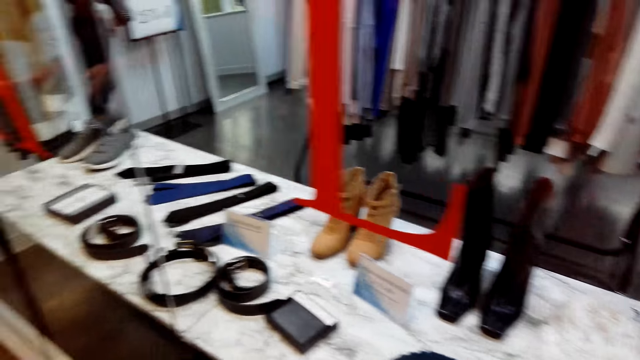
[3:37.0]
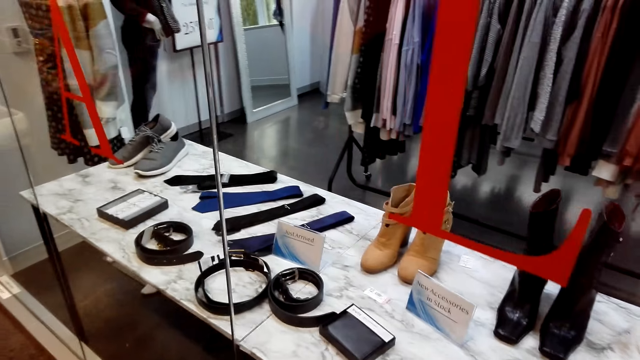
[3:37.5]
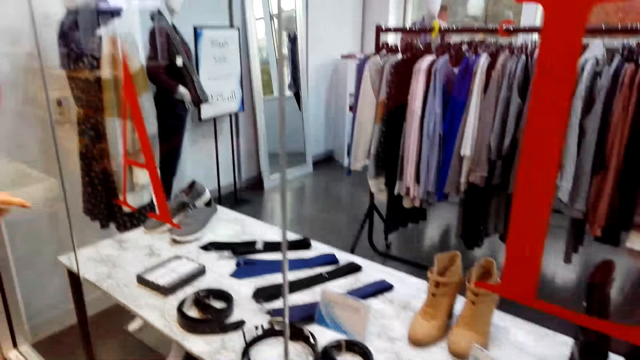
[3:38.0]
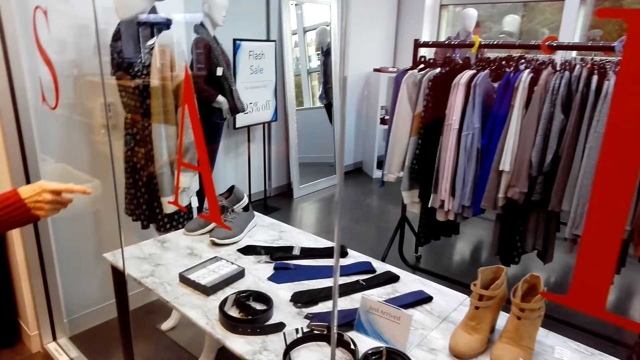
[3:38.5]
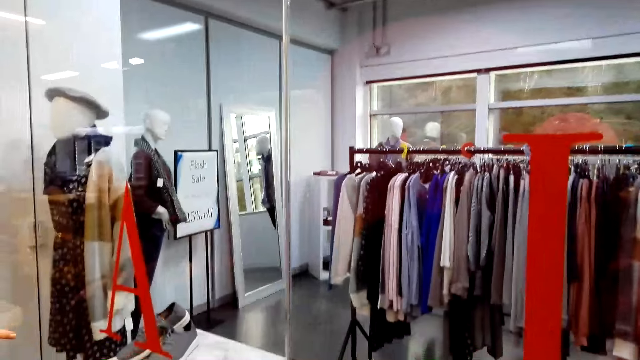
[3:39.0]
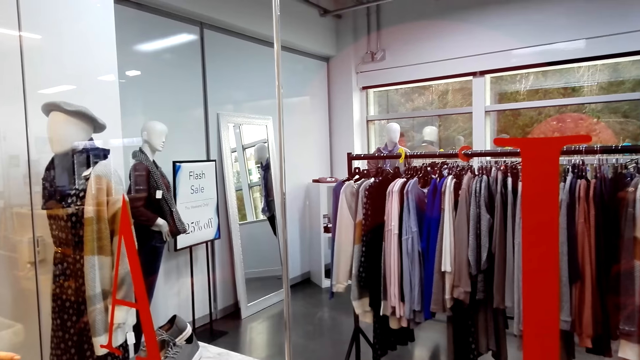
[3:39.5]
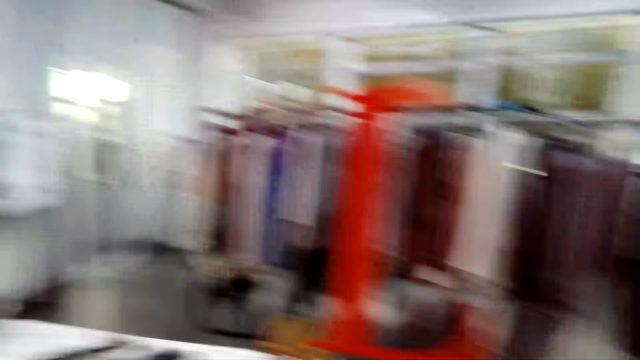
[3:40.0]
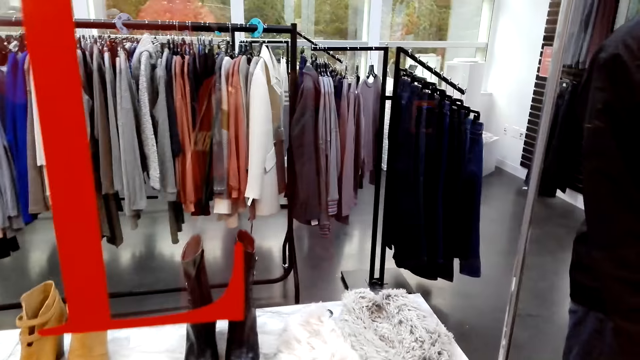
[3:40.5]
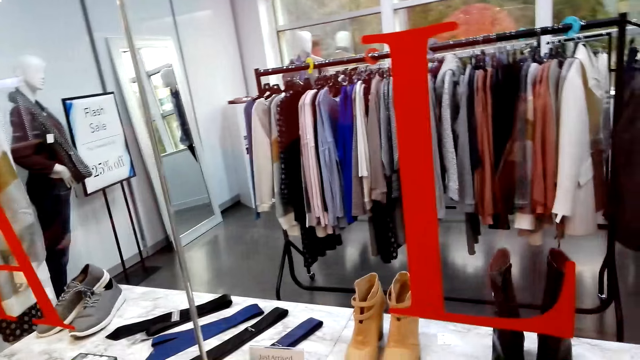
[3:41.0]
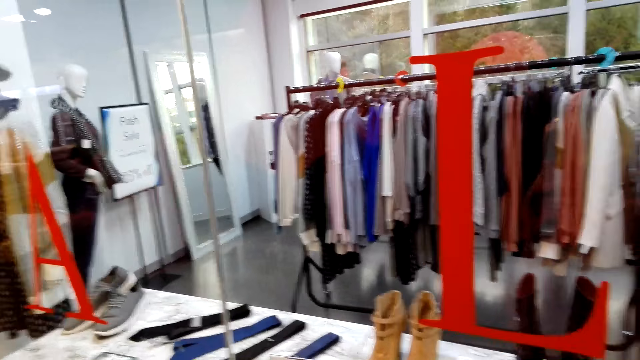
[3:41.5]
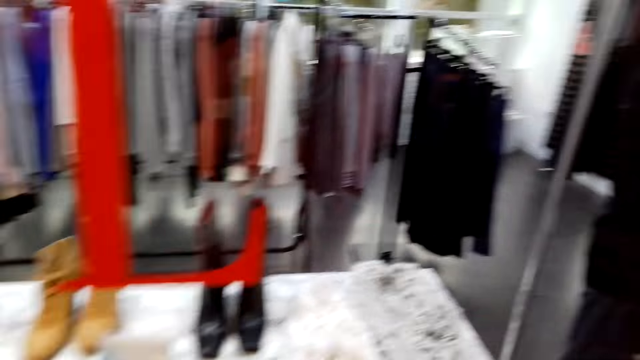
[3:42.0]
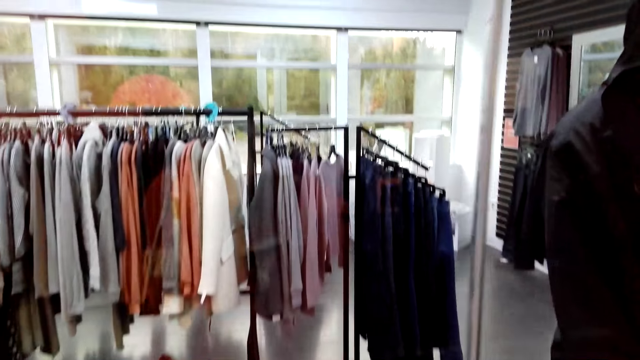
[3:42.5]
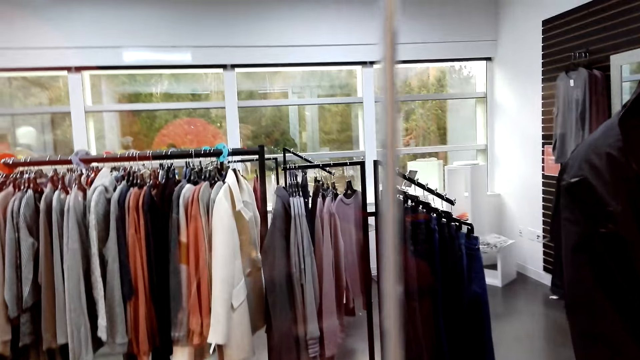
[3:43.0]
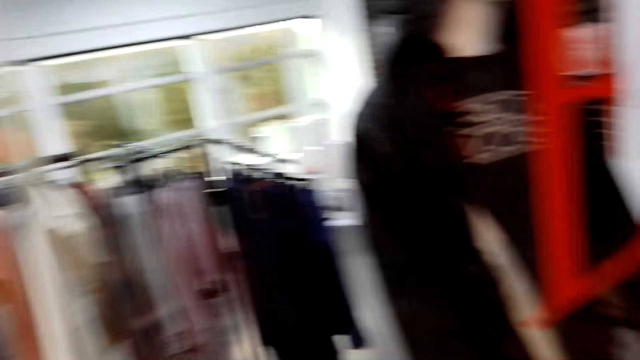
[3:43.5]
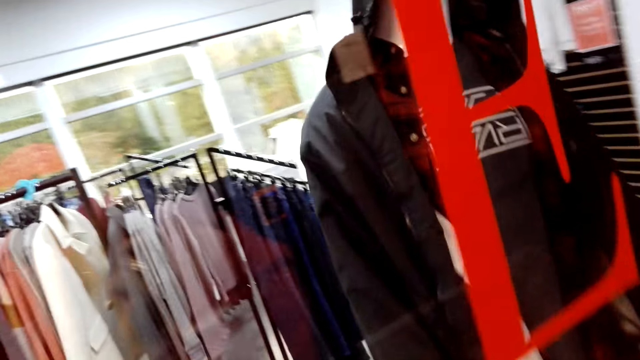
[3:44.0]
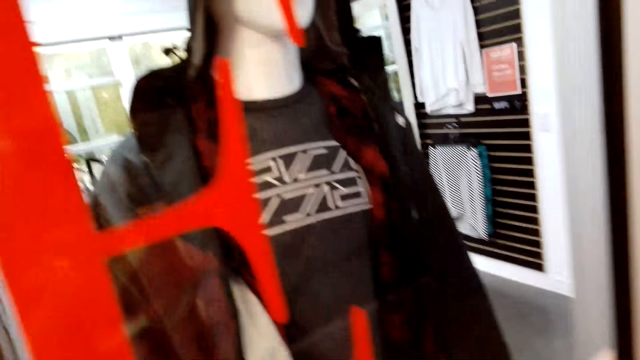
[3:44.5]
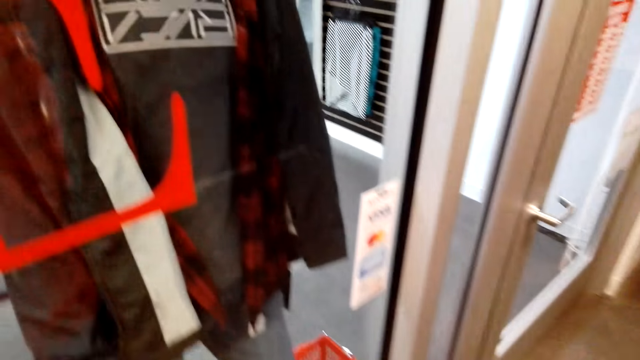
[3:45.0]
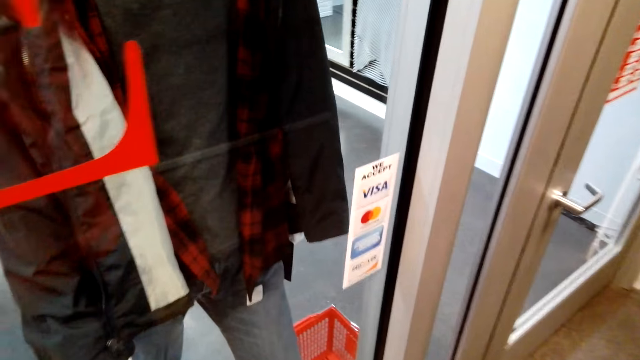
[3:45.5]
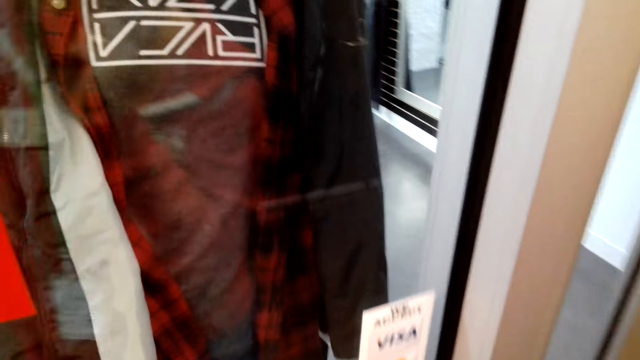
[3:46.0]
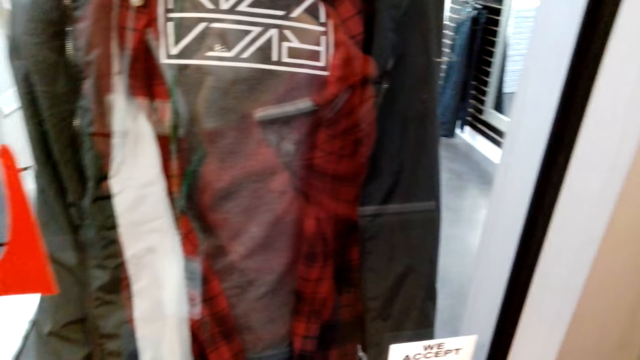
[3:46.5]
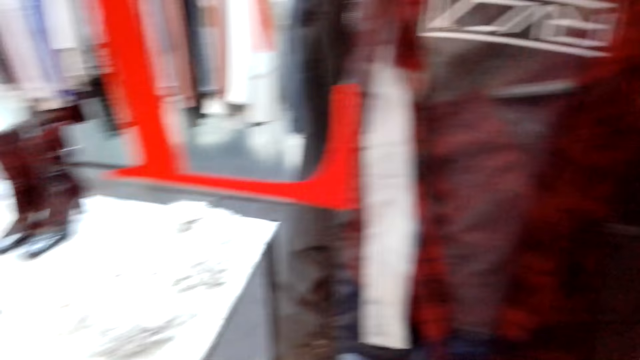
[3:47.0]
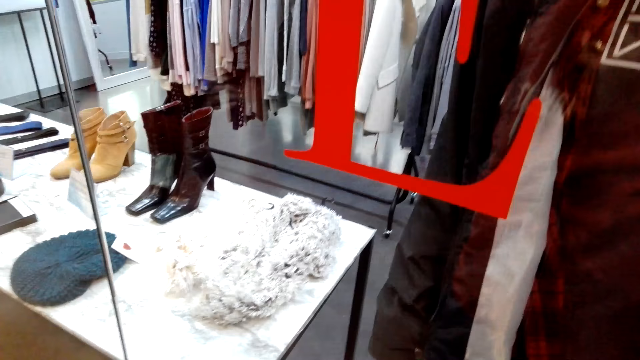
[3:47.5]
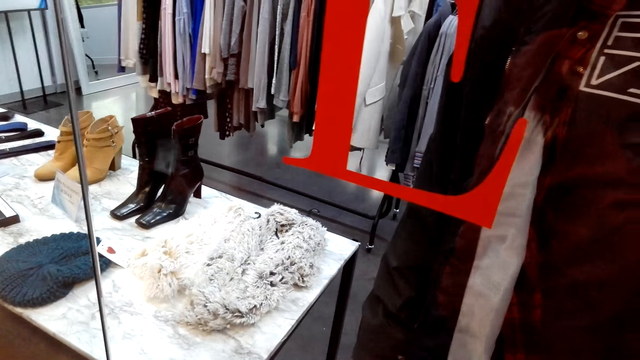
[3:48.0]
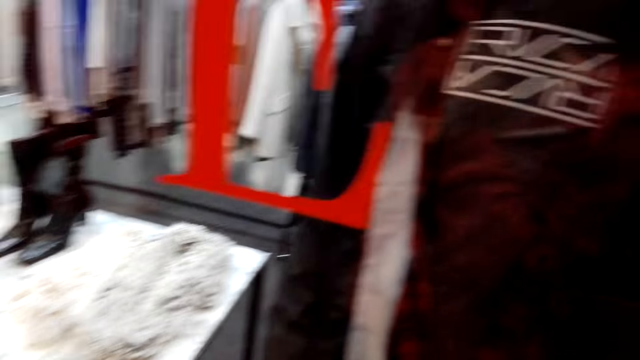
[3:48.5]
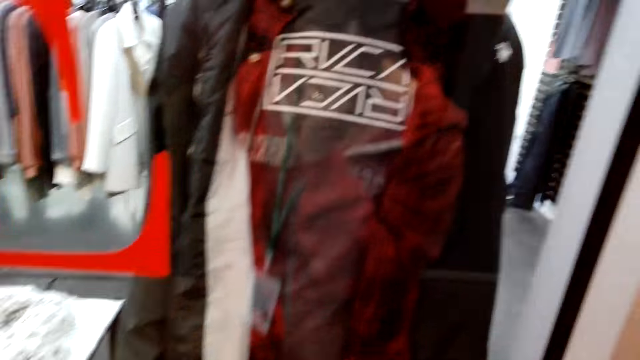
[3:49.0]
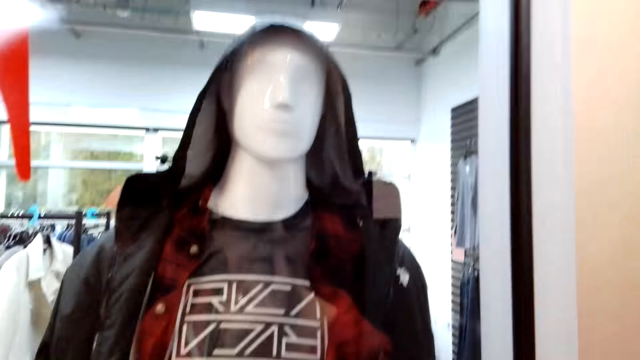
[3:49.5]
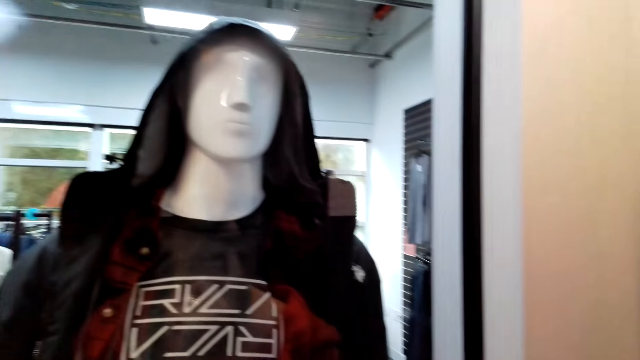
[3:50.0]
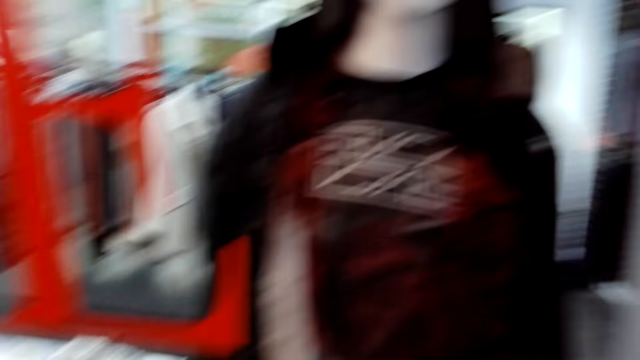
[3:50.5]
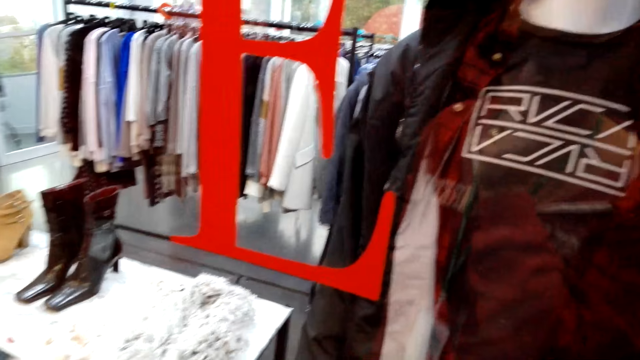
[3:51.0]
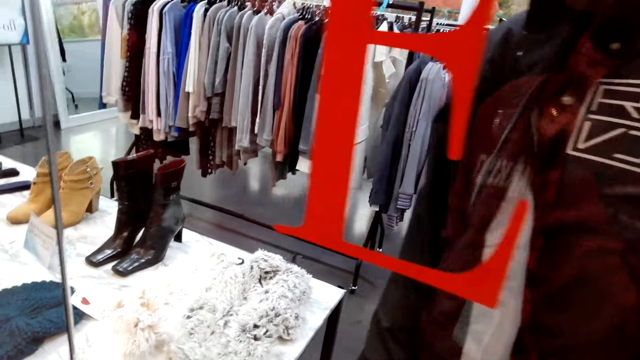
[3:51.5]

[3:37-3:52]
A lady speaks to the camera wearer. The lady points at an item in the store with a finger. The camera wearer looks around. They move. The lady points out with a finger. The camera wearer looks around. They speak to the lady.

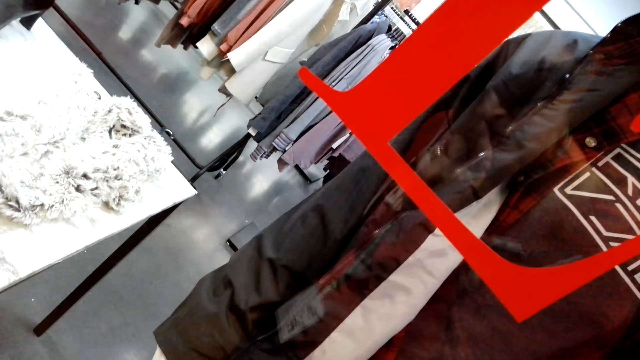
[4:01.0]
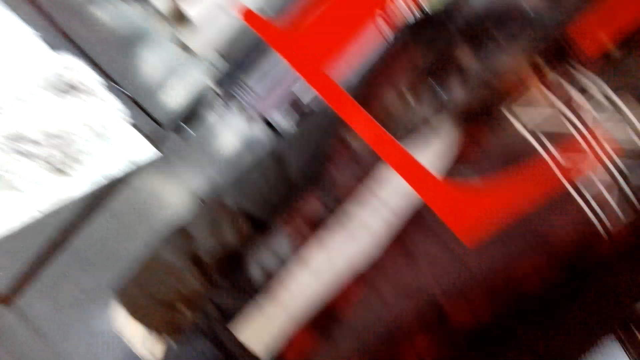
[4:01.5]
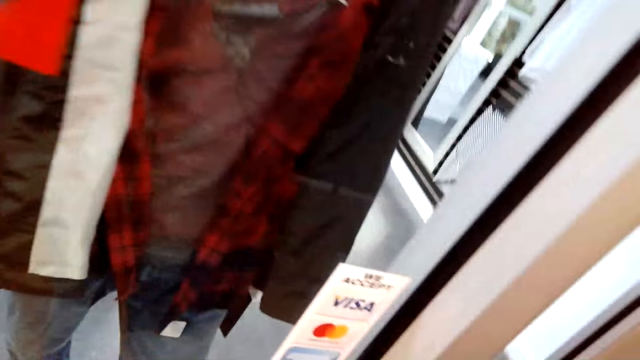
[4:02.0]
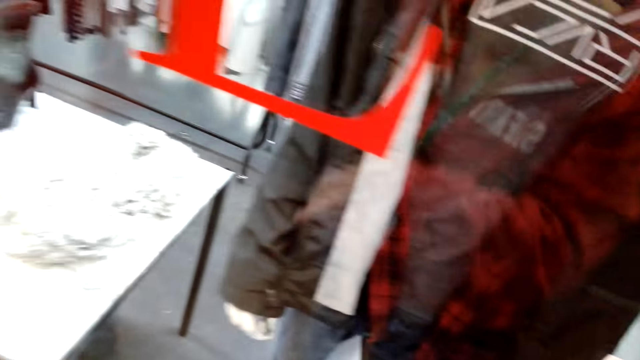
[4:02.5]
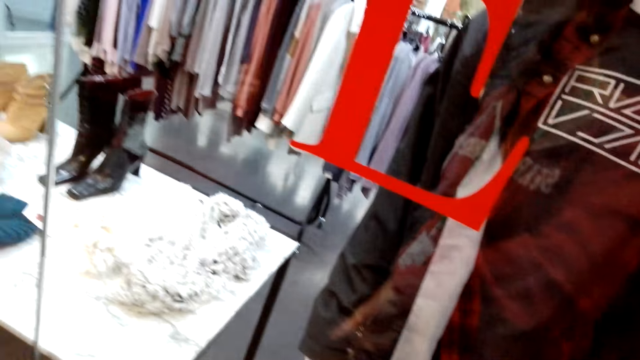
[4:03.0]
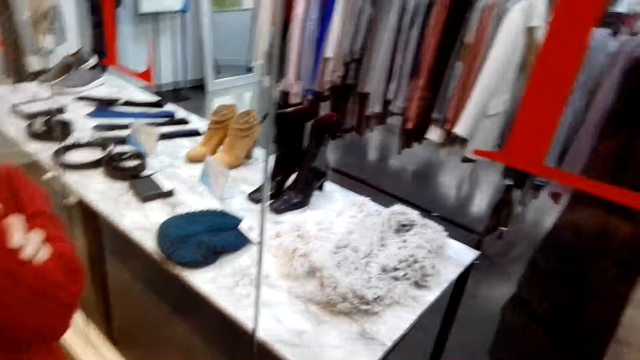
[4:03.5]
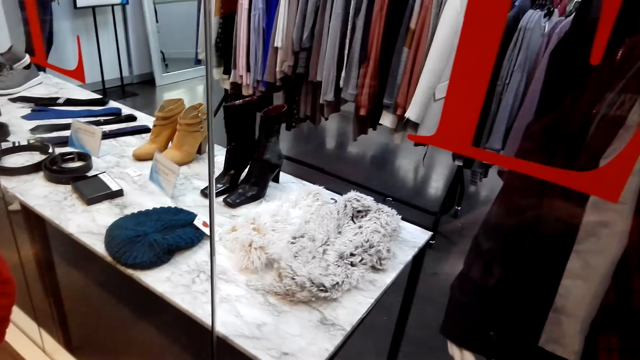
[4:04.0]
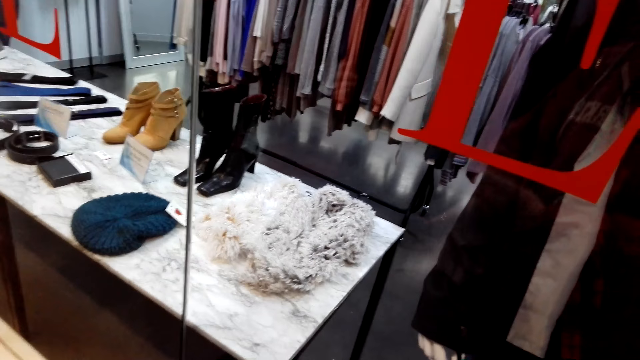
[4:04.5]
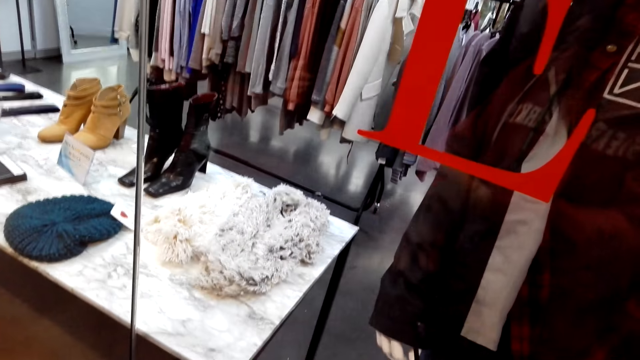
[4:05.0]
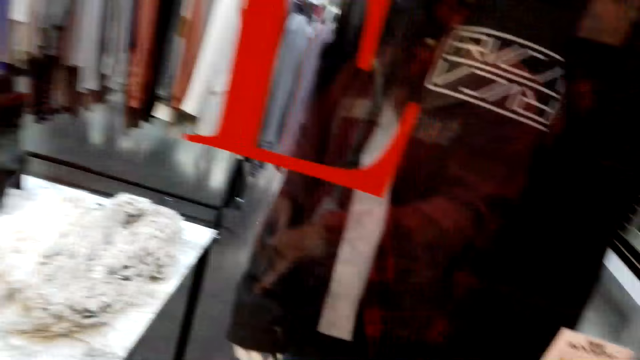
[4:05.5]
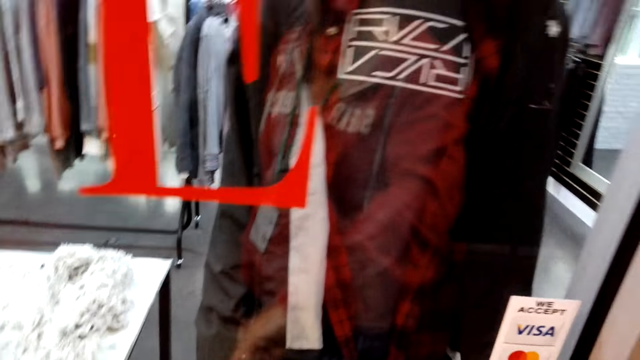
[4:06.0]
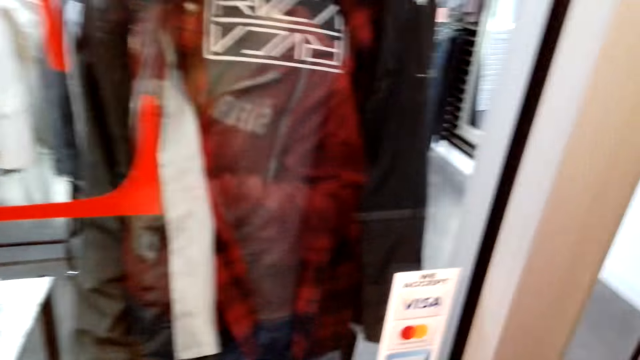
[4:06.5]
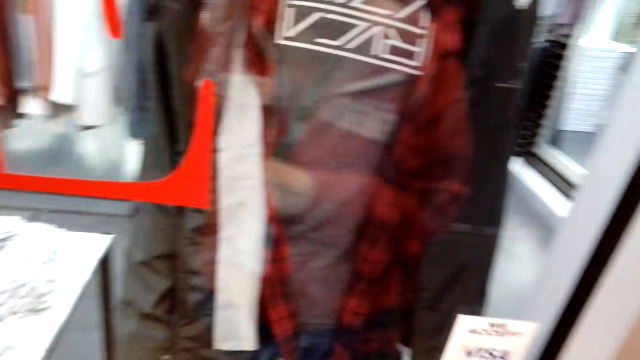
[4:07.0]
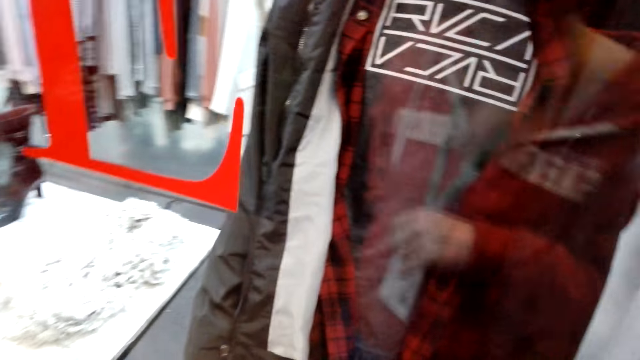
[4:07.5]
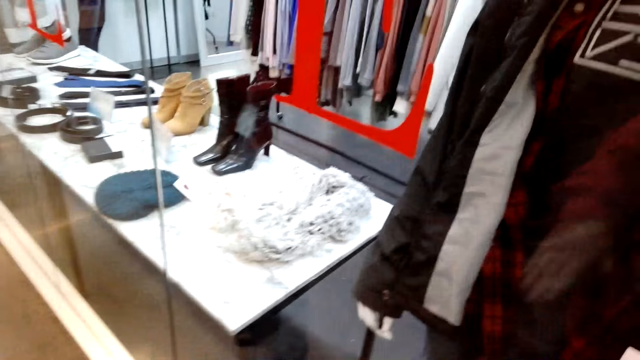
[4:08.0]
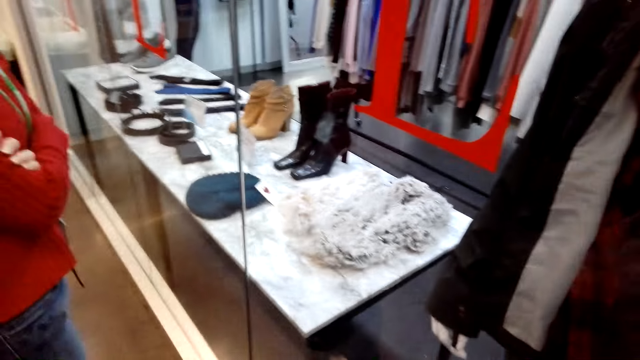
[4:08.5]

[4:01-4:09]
A person stares around.
